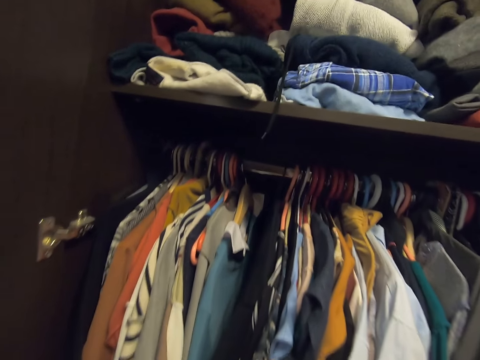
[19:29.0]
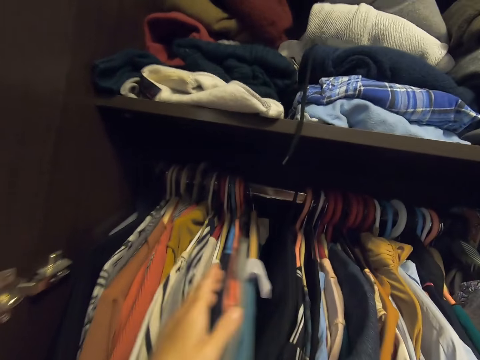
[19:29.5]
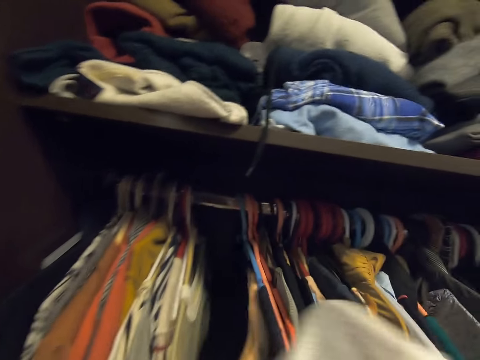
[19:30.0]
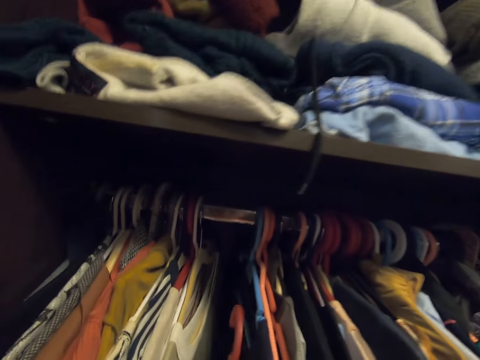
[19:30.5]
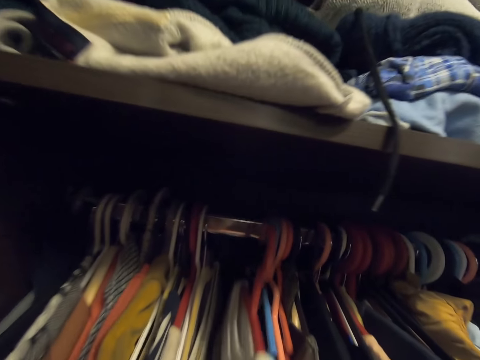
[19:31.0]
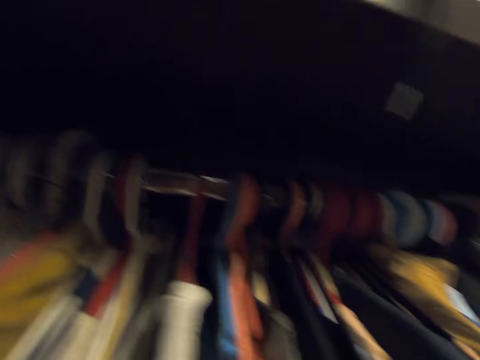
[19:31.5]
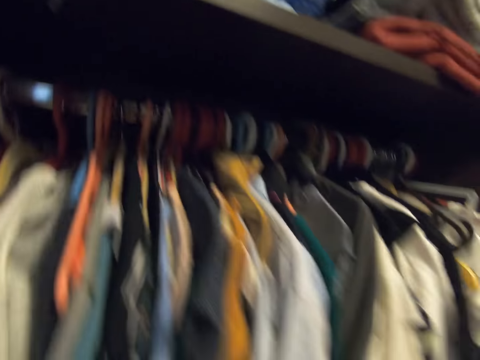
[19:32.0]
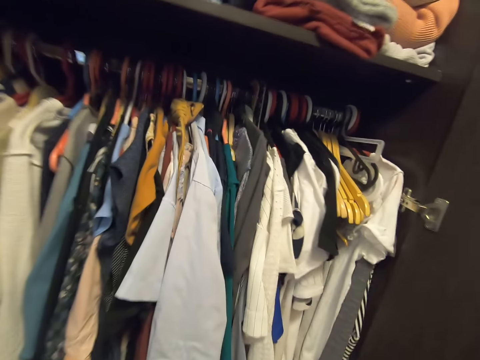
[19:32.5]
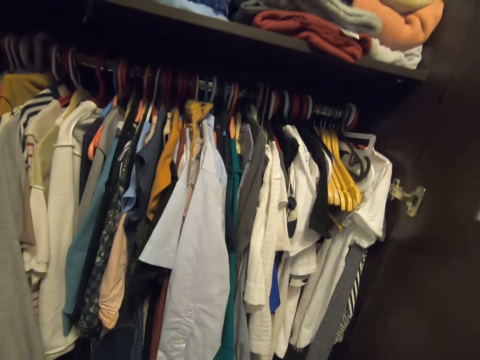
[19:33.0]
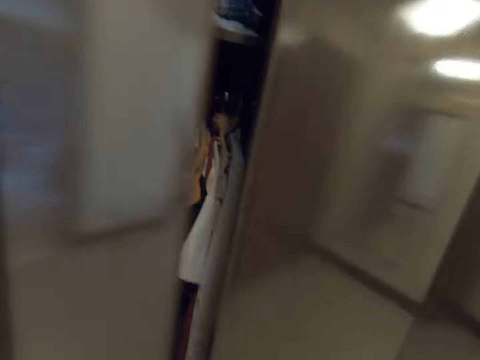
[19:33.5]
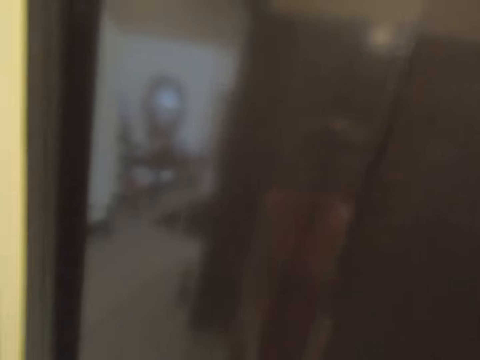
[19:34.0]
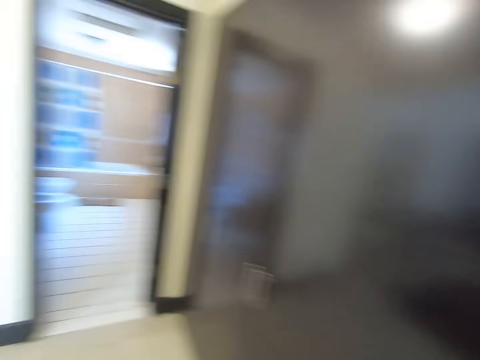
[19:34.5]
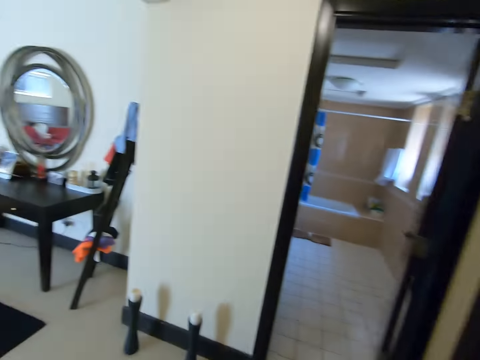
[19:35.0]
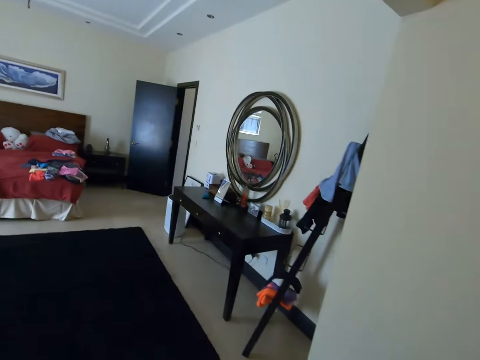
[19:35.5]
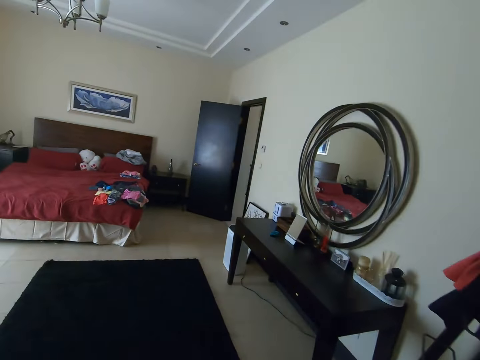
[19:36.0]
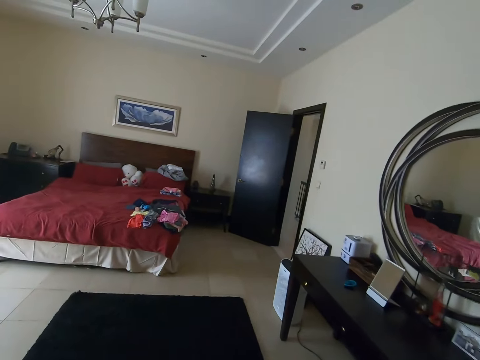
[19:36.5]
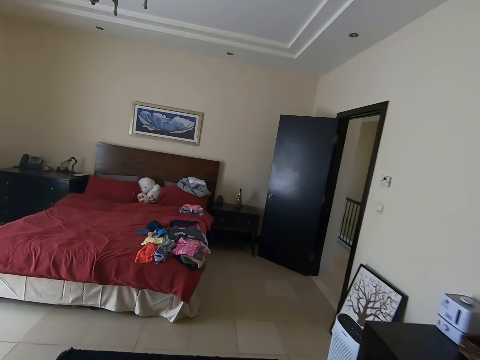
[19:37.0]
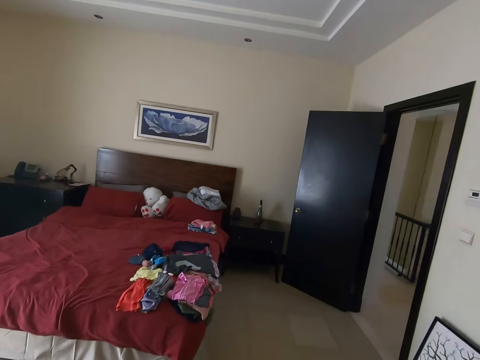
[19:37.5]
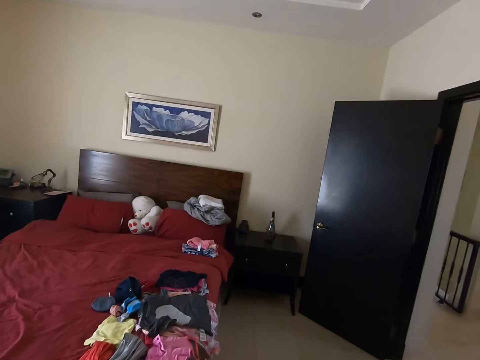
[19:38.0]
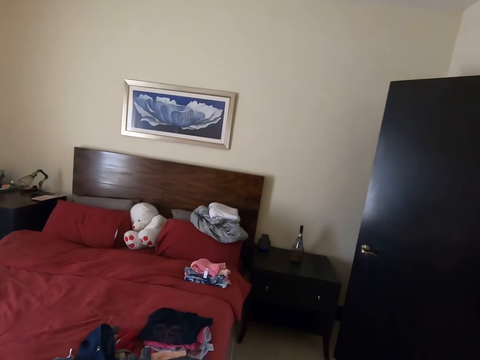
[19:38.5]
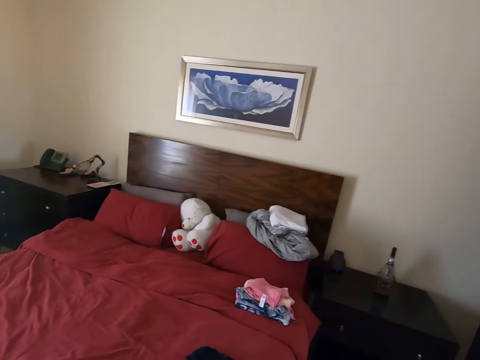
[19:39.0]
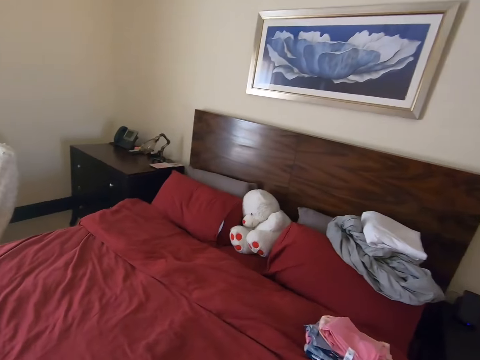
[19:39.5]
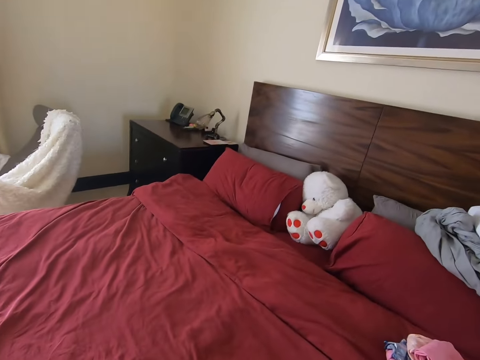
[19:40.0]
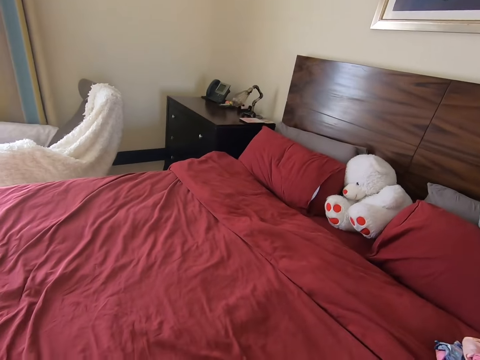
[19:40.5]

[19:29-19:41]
The camera wearer moves the clothes on the bar in the wardrobe. They hang the clothes in the wardrobe, put a hanger on the bar, and turn to the side. They close the wardrobe. They walk around the room and turn to the side.

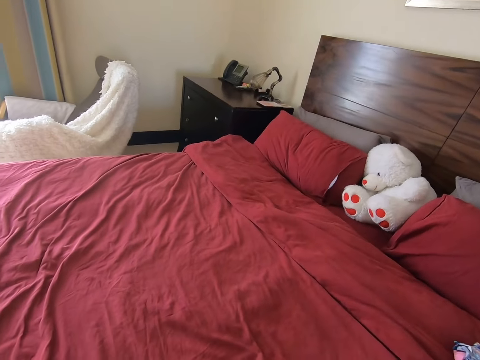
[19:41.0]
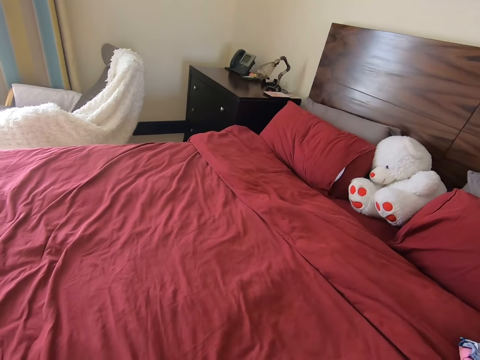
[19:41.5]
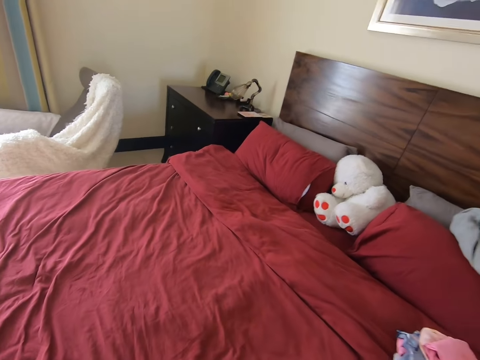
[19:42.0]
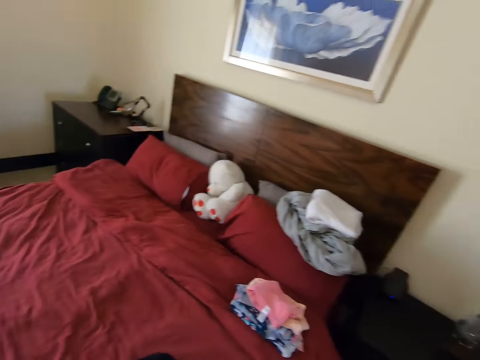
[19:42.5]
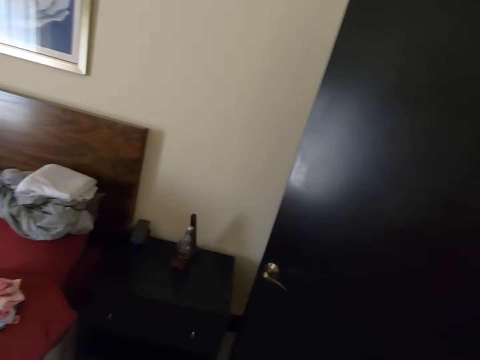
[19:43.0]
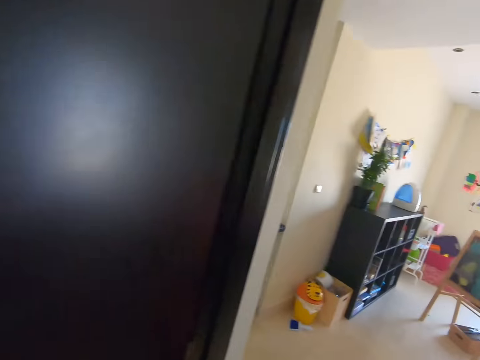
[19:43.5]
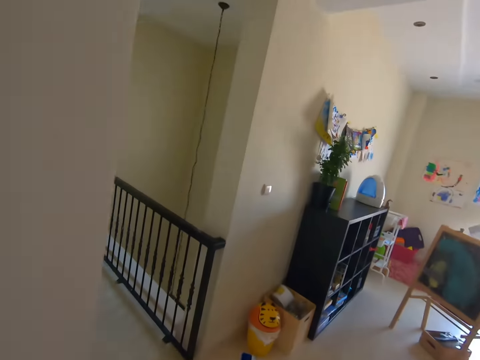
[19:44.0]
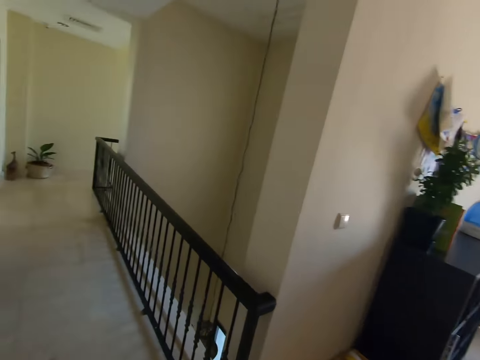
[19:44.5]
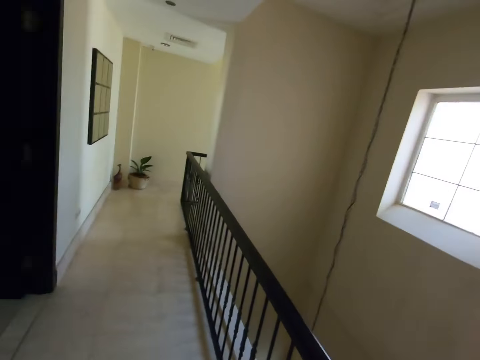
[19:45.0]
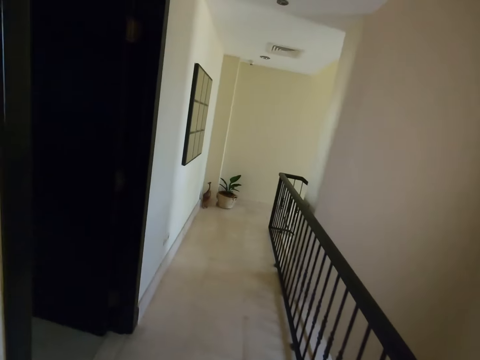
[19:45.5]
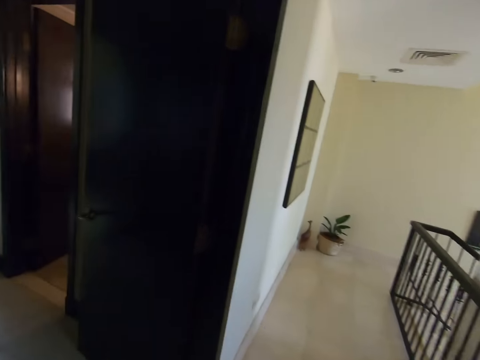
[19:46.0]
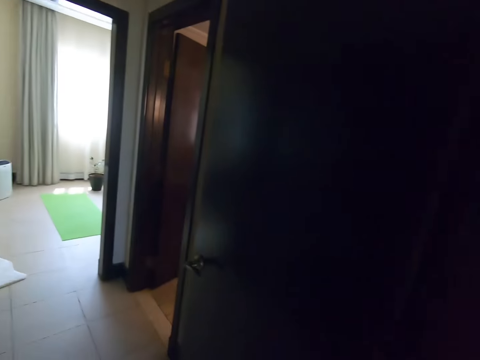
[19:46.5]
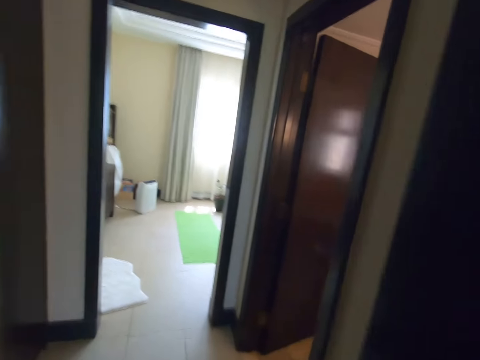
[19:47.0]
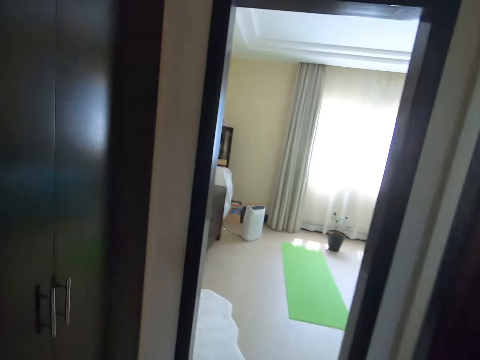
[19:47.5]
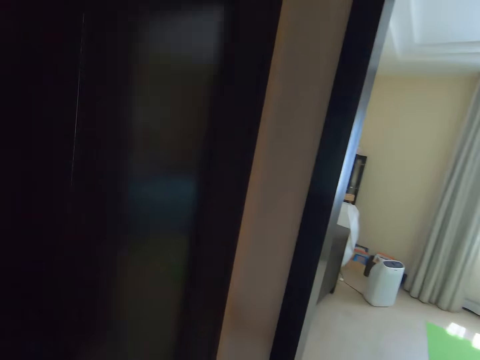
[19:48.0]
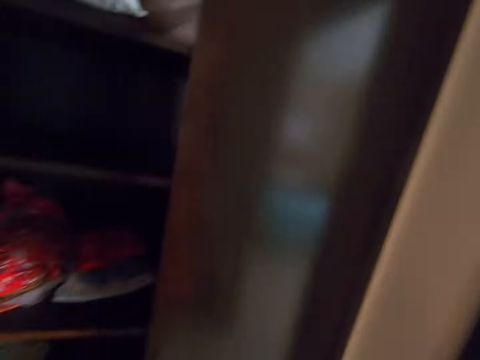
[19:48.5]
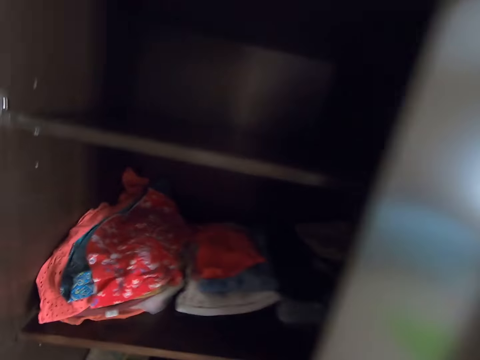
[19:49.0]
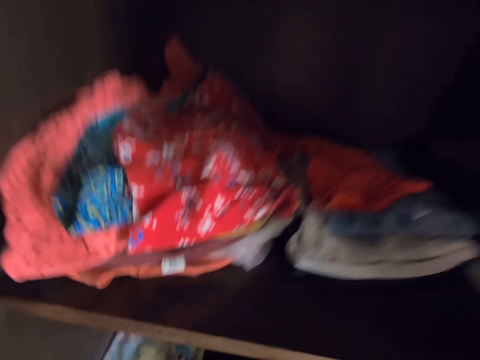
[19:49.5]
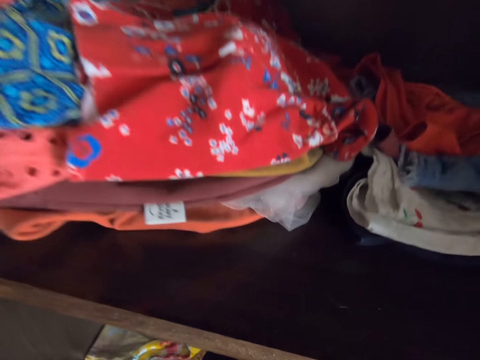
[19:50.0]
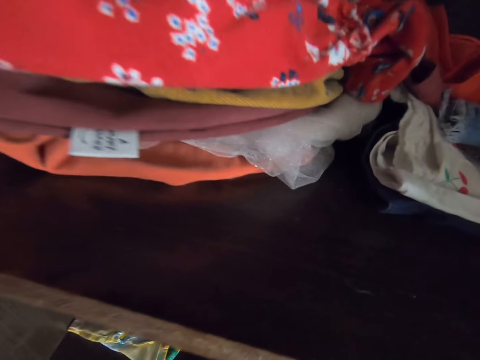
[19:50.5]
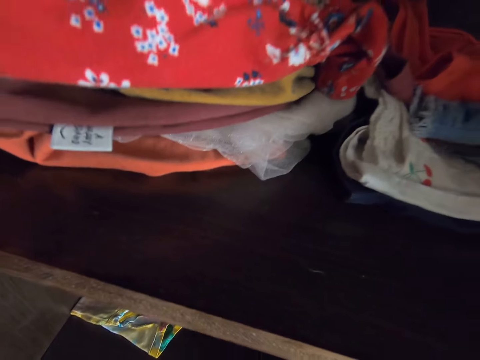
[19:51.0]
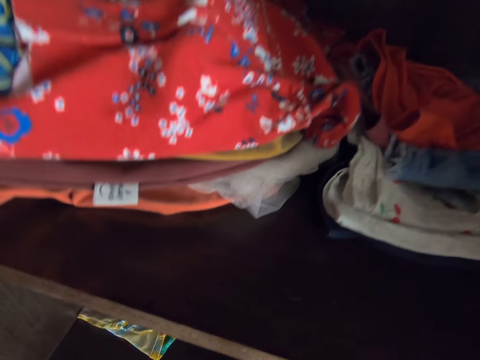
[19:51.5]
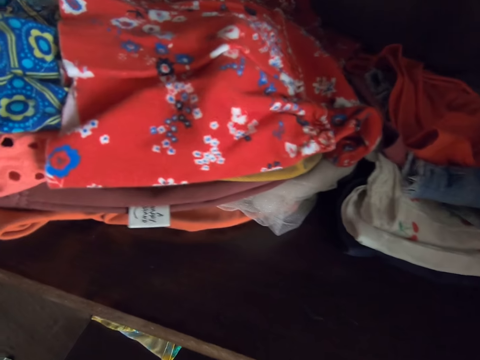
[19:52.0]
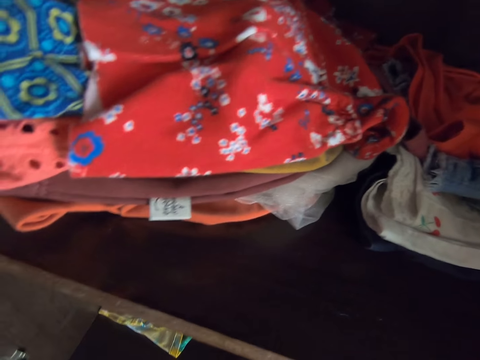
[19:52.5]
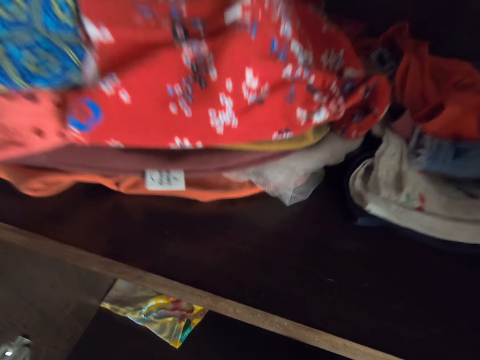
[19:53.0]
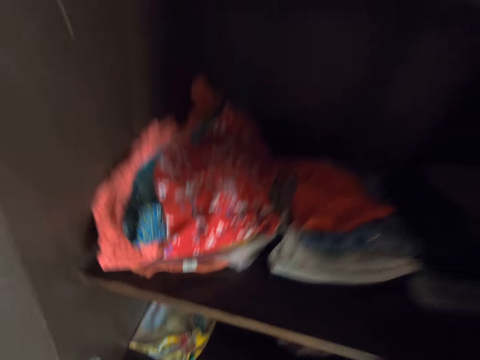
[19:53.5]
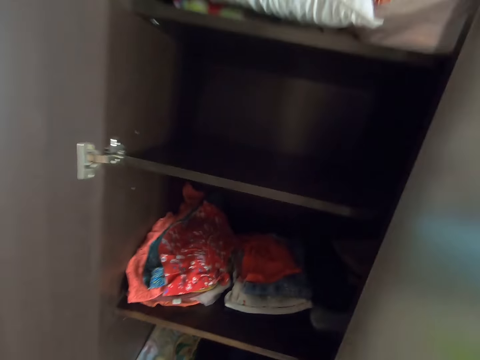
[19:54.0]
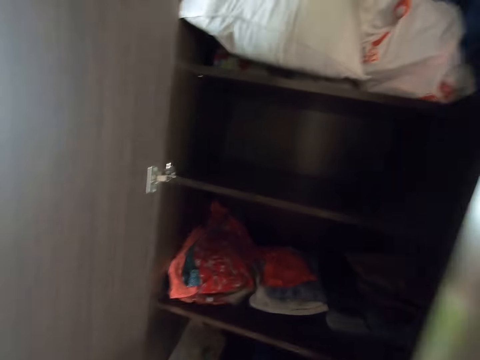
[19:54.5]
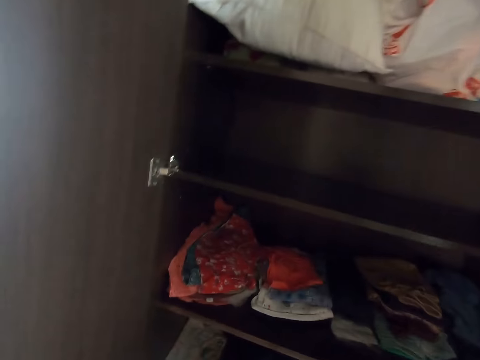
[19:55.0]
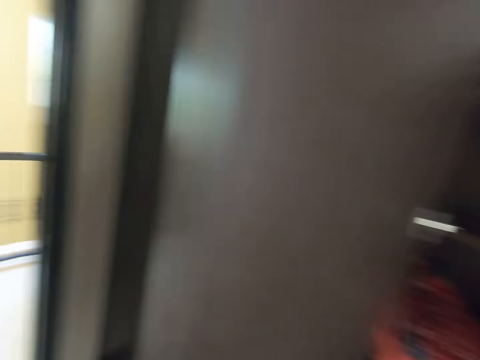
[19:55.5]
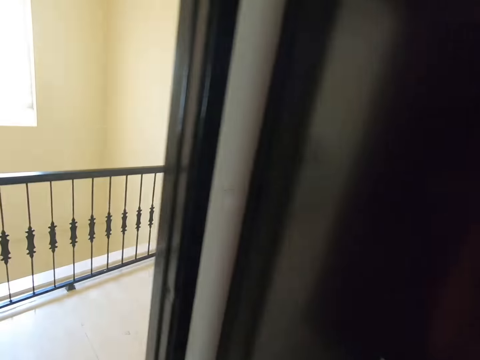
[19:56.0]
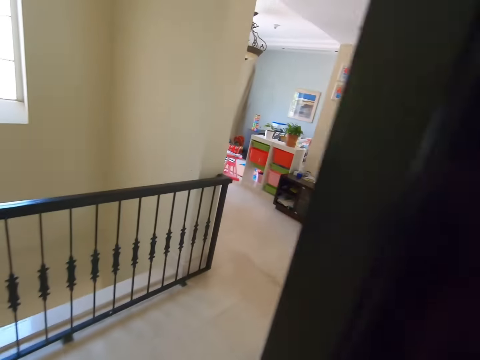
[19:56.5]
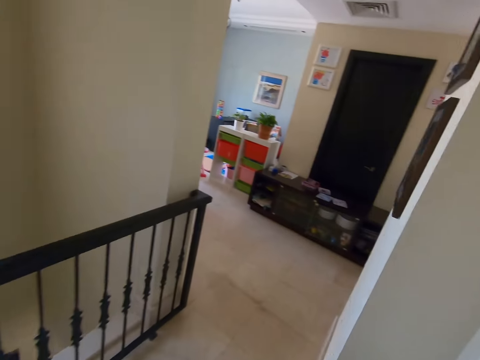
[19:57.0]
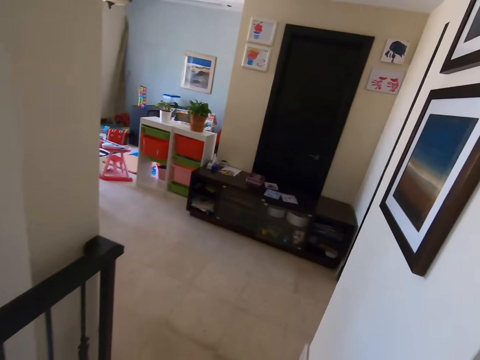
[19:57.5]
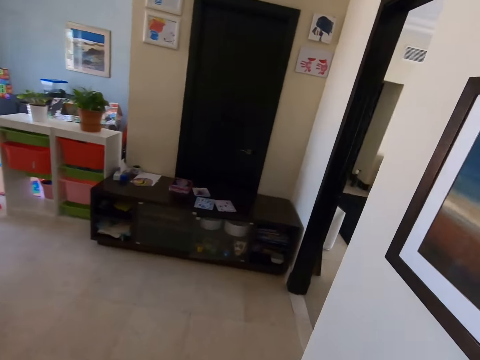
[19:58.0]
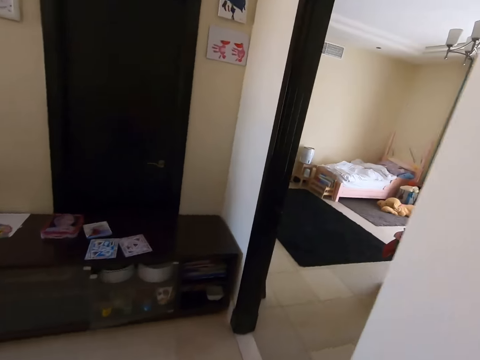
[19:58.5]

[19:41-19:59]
The camera wearer picks clothes on the bed, turns around, and walks around. They open the wardrobe. They close the wardrobe, turn to the side, and walk around the room.
